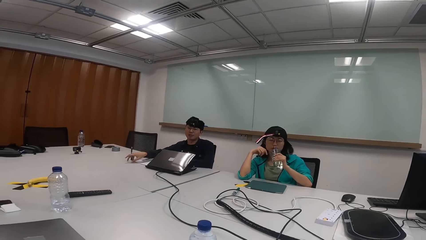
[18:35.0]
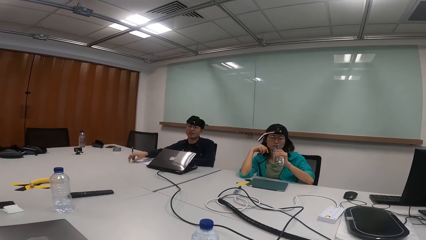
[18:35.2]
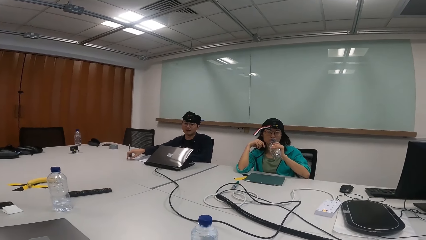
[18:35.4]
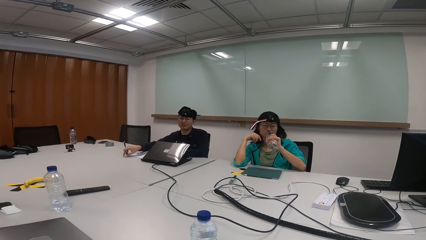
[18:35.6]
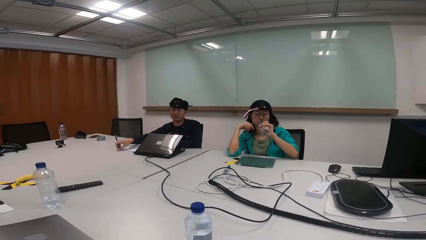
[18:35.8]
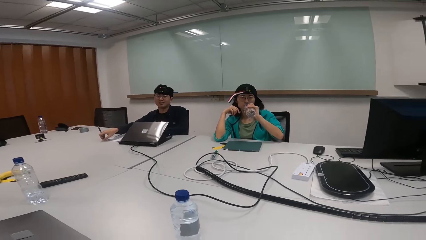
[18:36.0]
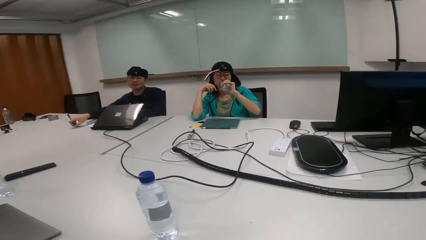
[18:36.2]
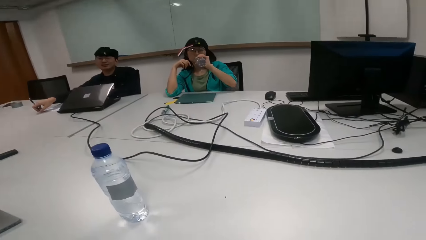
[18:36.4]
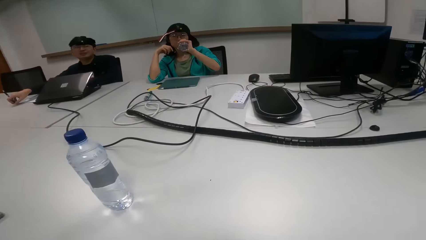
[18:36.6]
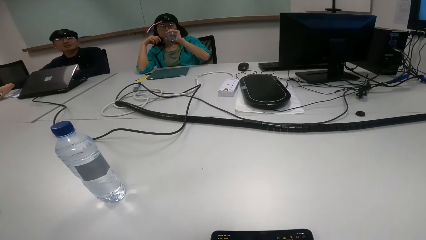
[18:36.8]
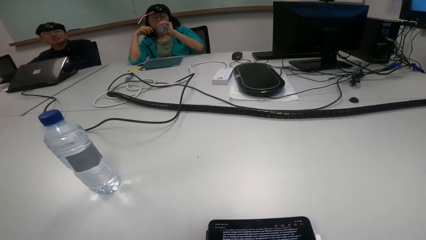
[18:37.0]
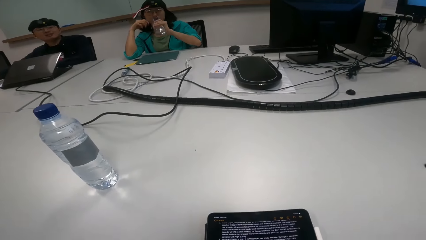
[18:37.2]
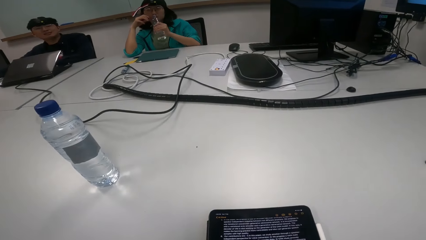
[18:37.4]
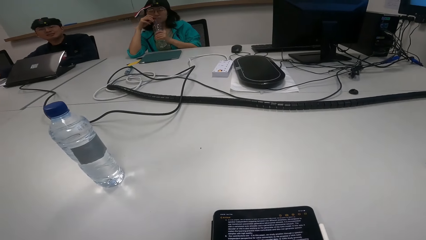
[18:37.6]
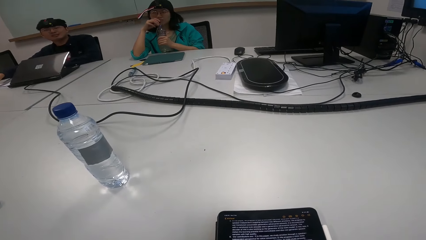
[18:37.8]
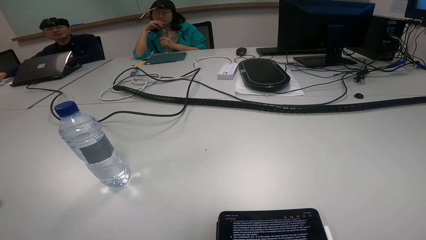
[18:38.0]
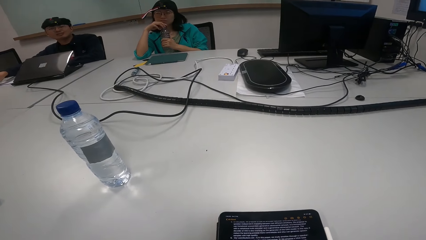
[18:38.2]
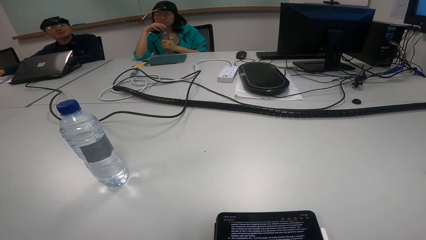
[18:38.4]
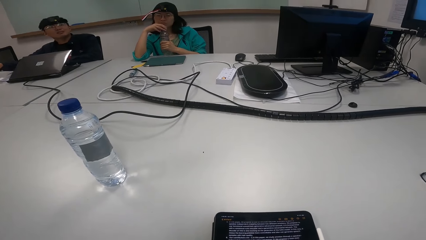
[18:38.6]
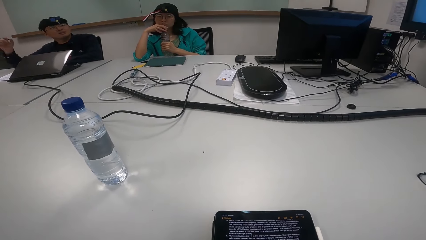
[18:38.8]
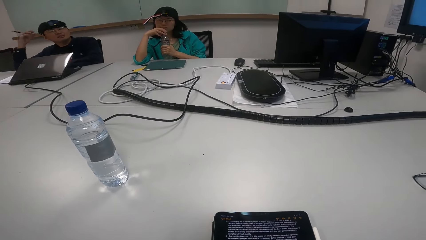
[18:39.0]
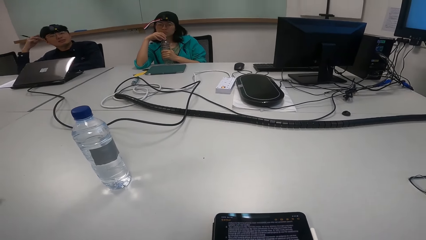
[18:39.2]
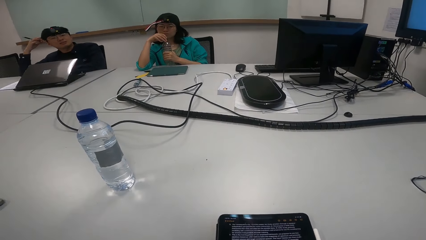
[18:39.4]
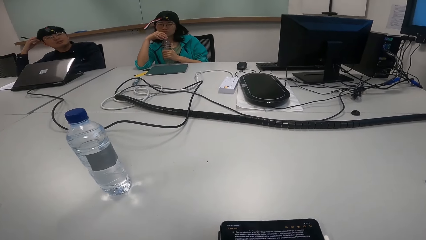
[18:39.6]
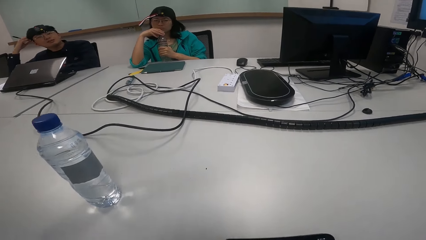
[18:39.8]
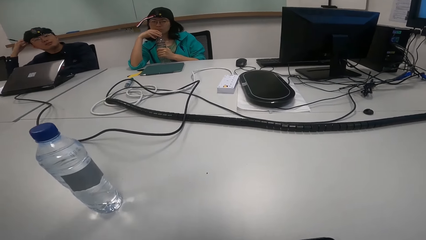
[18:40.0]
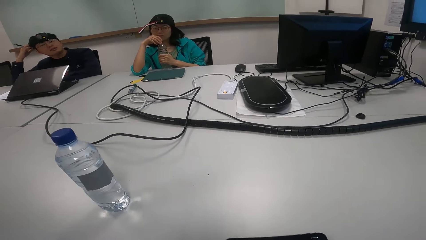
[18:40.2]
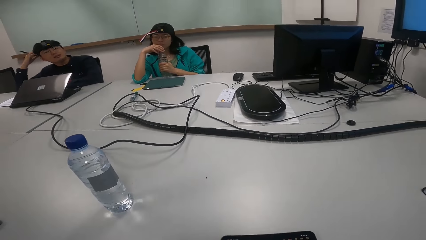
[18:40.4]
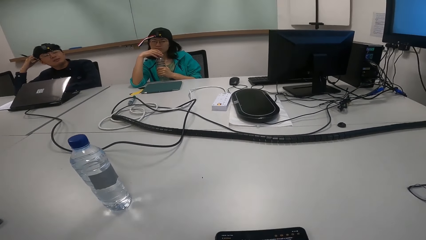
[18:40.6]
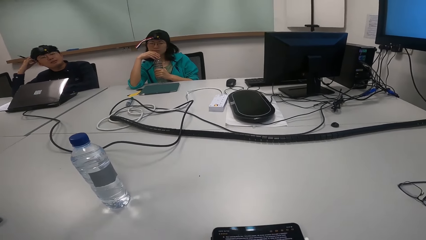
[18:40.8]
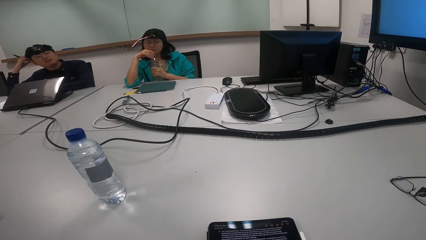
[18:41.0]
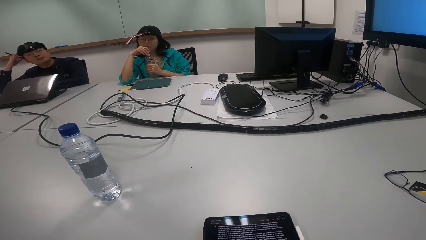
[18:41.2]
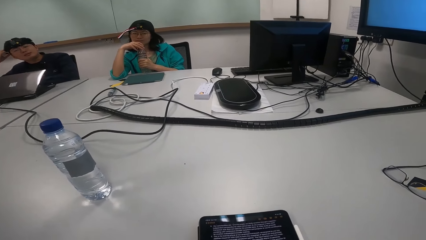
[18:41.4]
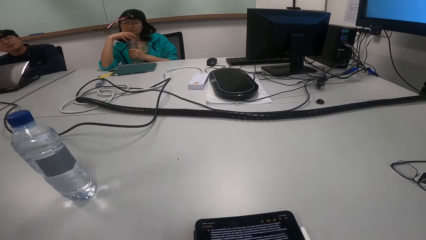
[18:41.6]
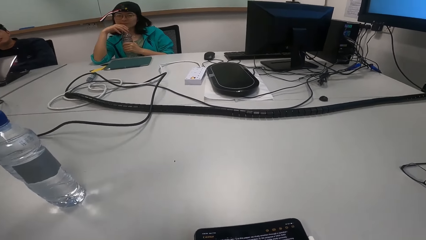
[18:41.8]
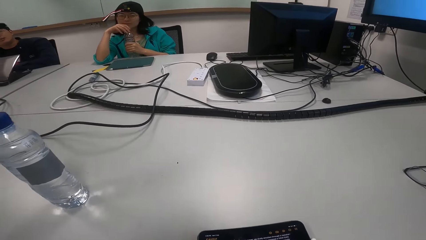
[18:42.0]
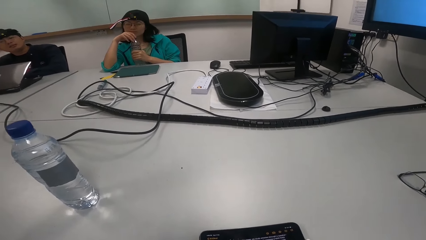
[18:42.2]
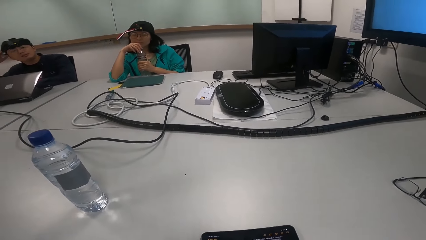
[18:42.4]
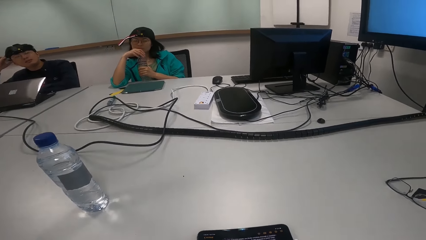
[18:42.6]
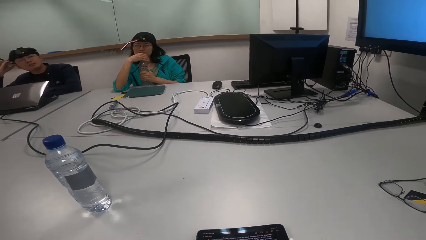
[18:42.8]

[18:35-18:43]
The camera wearer operates the tablet phone.

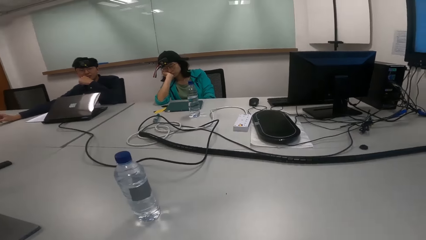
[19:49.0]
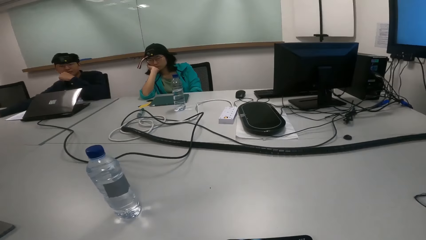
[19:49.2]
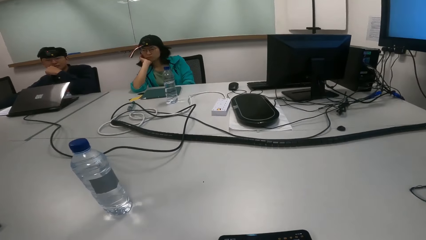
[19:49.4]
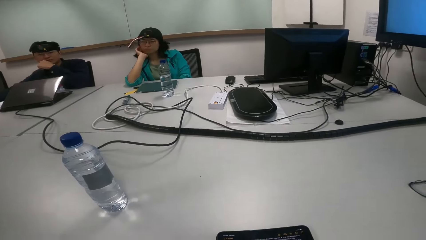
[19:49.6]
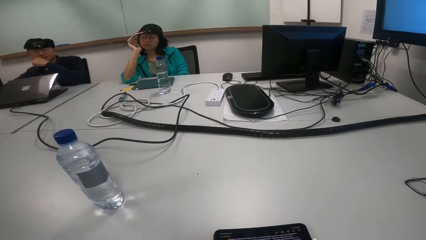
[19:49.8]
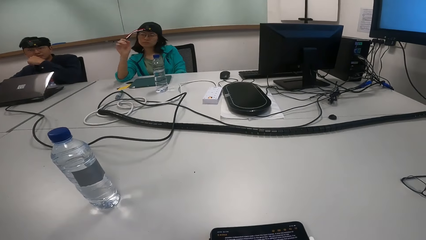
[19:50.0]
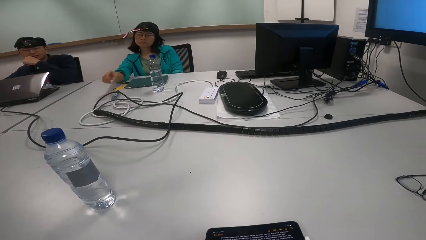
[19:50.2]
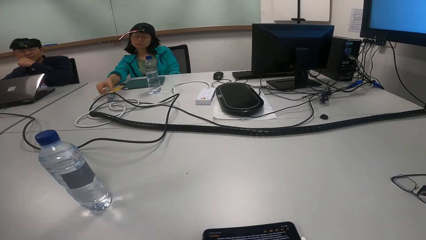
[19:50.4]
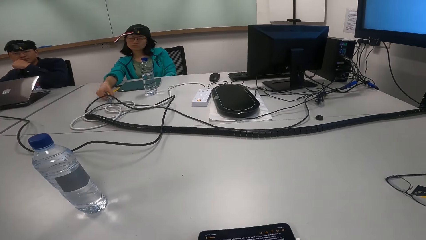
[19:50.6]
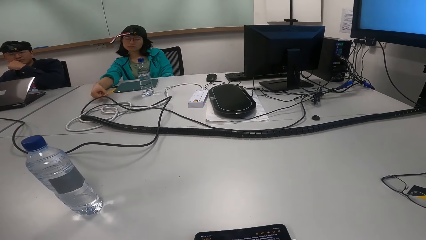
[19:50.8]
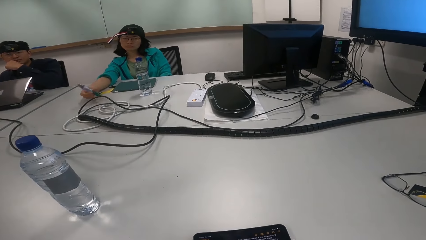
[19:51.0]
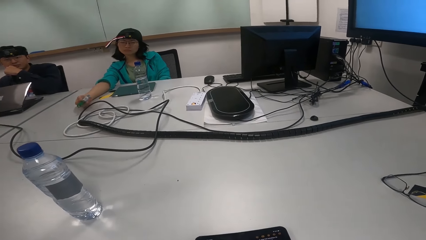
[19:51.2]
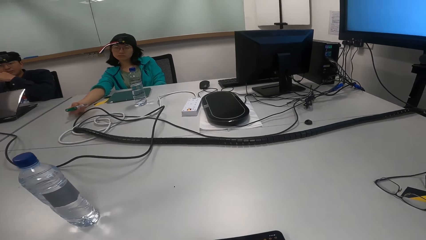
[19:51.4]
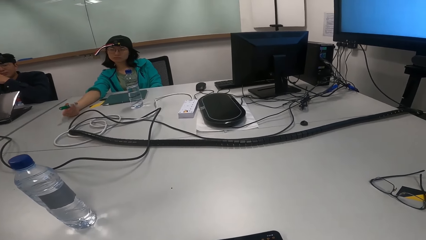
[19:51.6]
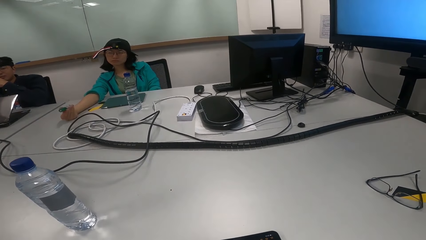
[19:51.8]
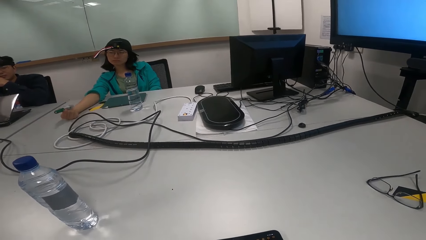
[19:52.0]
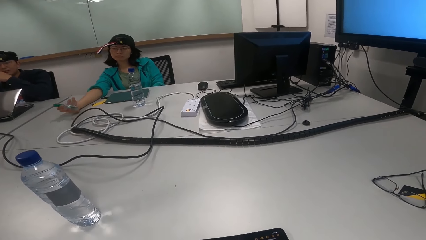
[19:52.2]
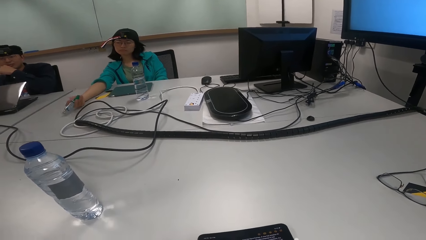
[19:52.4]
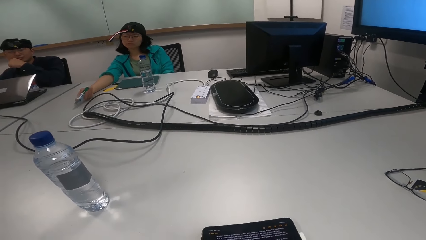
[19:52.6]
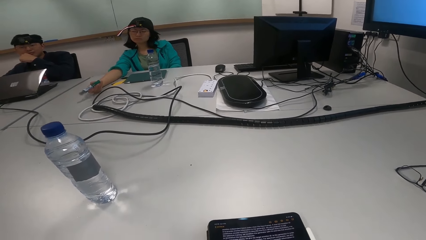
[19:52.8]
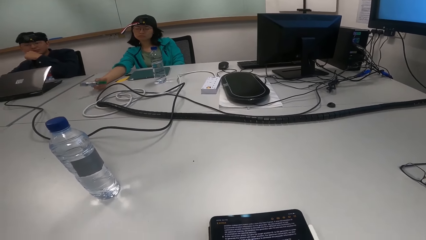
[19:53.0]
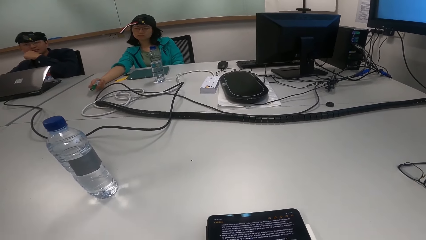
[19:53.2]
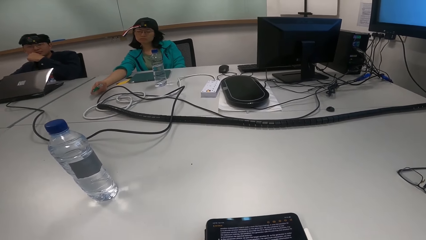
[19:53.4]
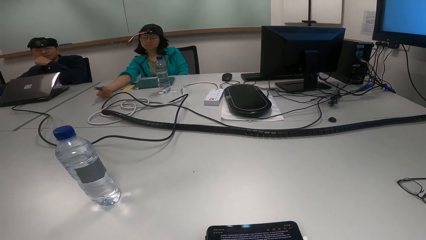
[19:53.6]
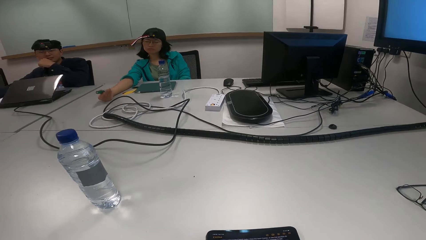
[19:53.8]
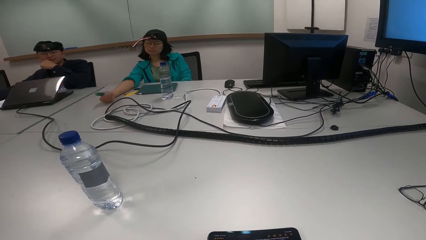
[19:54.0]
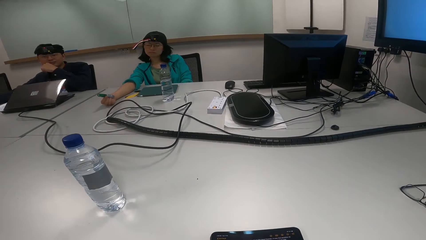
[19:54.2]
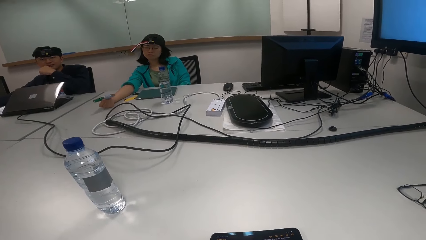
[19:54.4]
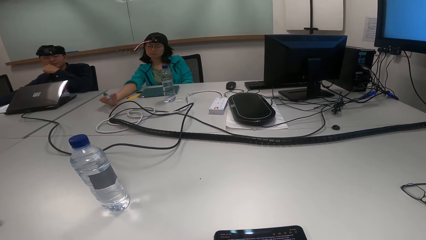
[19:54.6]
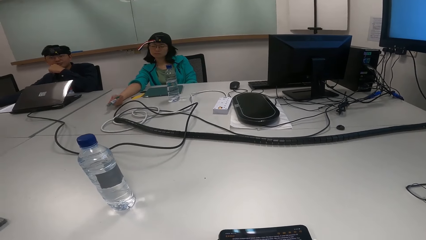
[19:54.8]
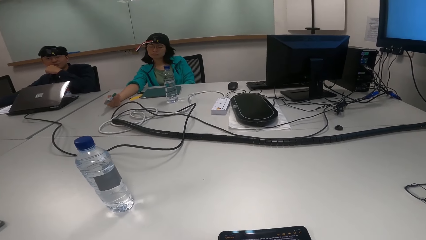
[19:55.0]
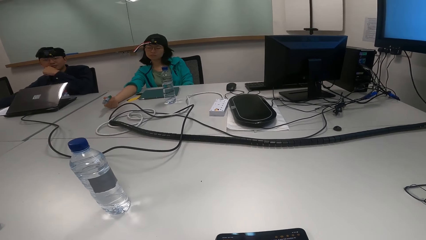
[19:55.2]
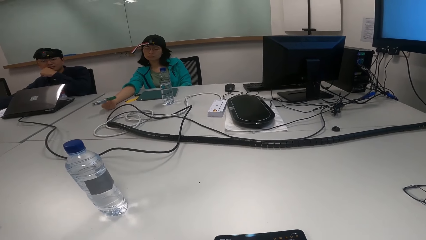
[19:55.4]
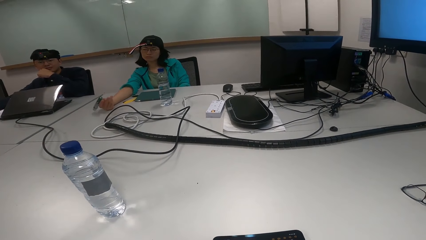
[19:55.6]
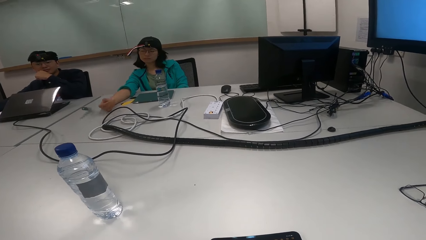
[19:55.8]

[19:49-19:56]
A woman picks up a pen.
